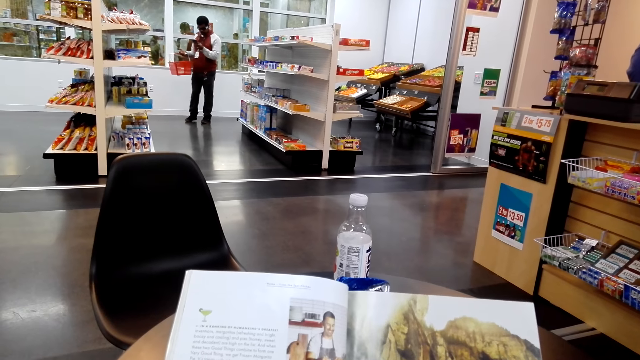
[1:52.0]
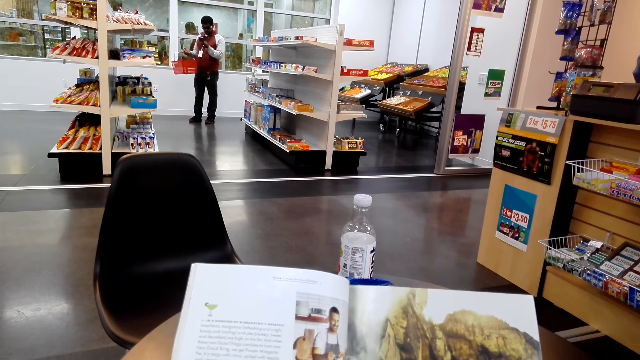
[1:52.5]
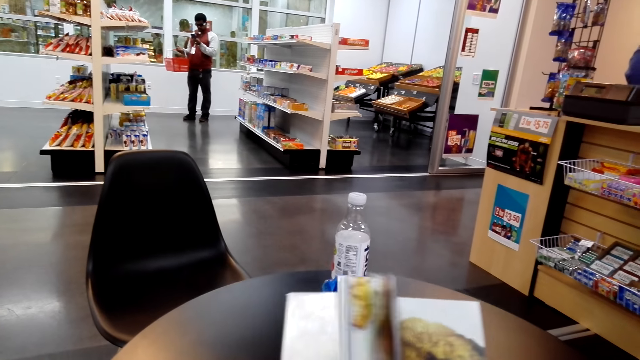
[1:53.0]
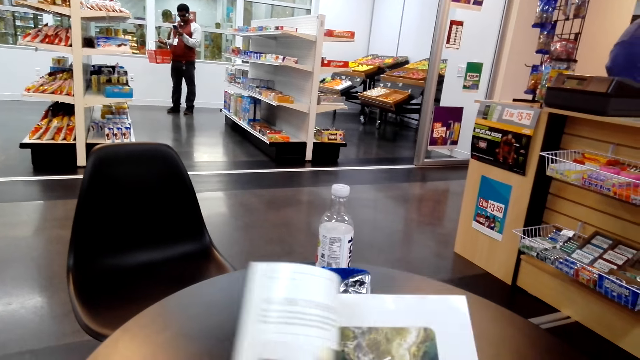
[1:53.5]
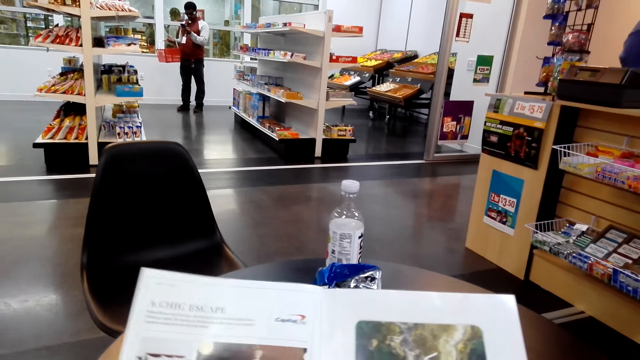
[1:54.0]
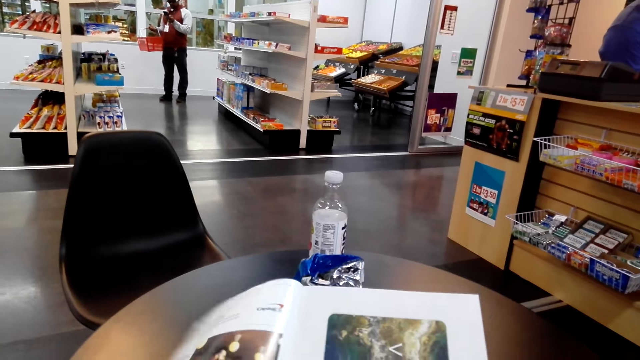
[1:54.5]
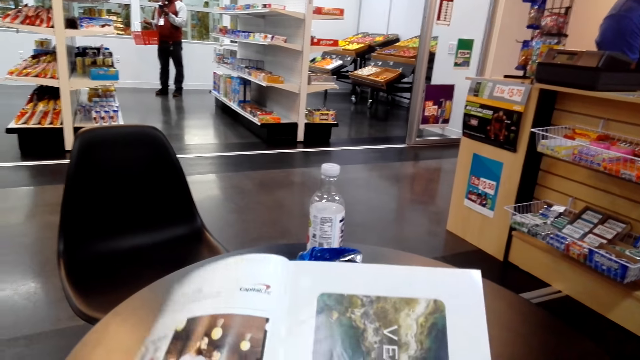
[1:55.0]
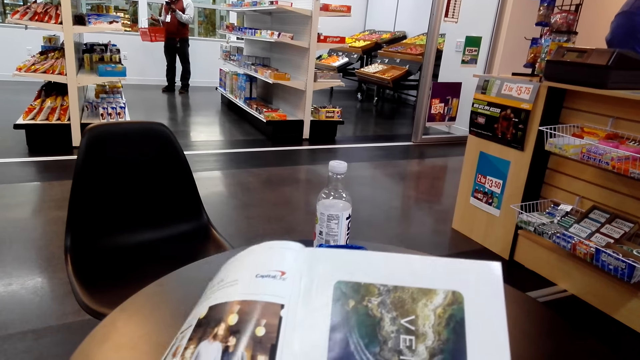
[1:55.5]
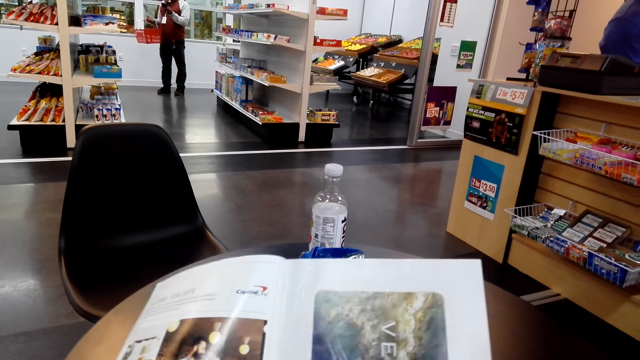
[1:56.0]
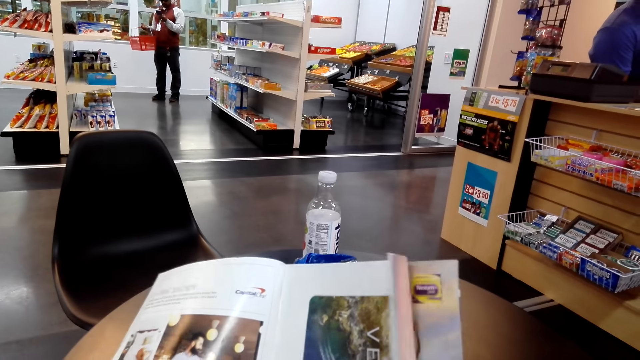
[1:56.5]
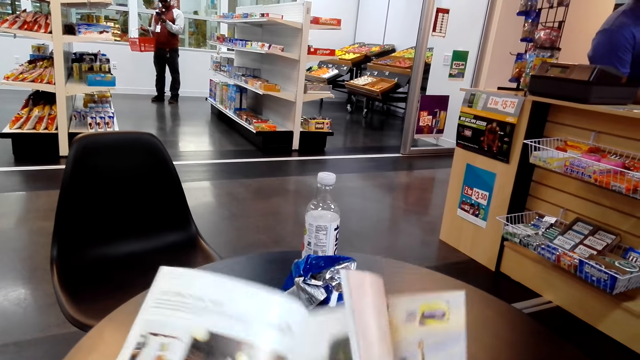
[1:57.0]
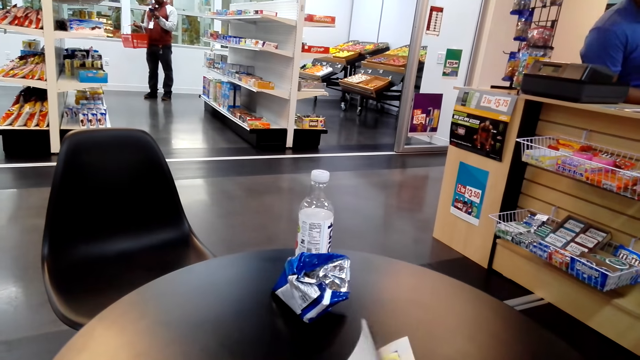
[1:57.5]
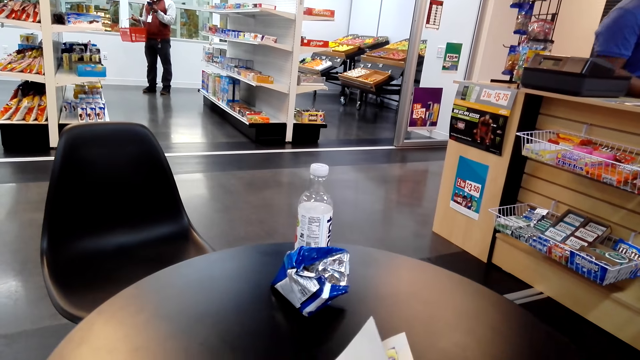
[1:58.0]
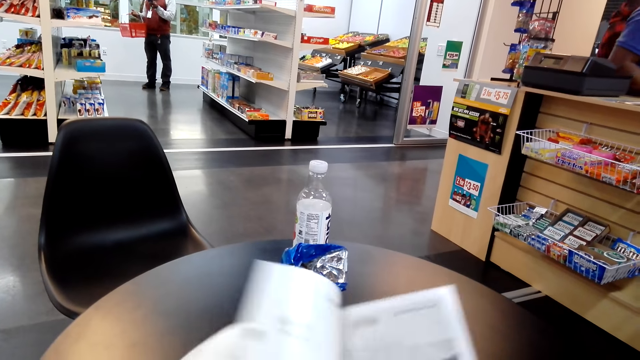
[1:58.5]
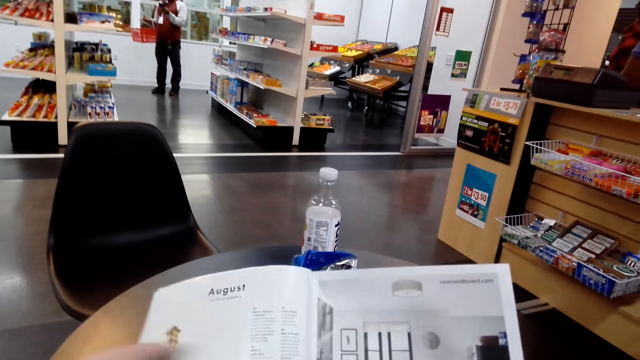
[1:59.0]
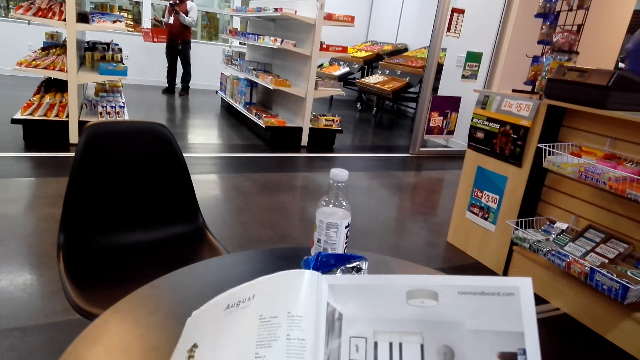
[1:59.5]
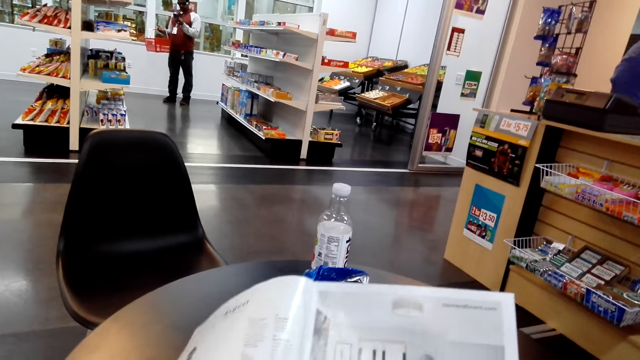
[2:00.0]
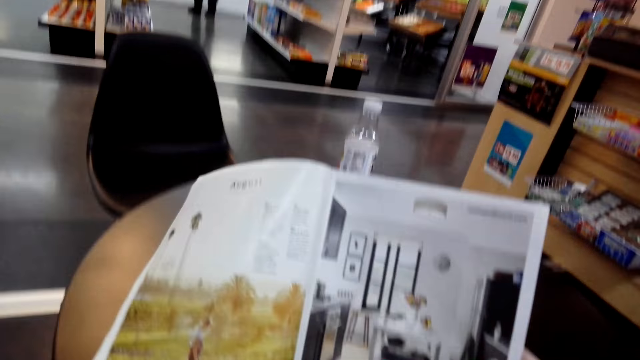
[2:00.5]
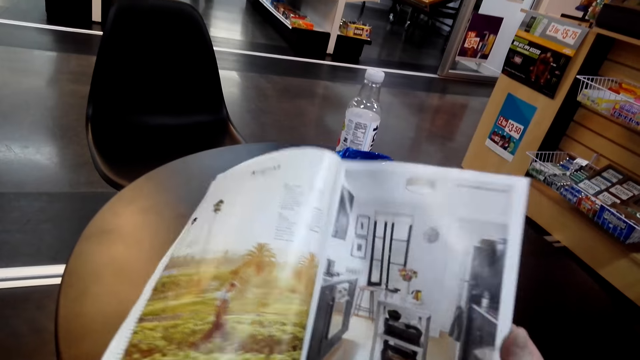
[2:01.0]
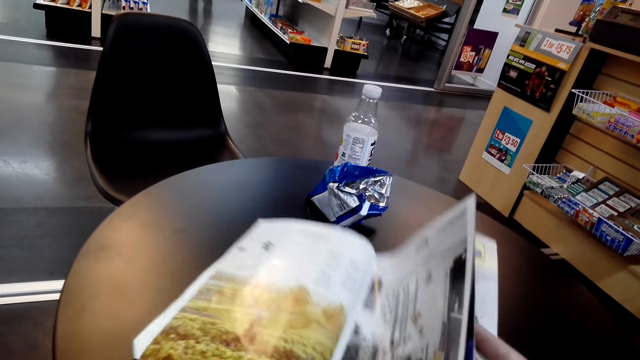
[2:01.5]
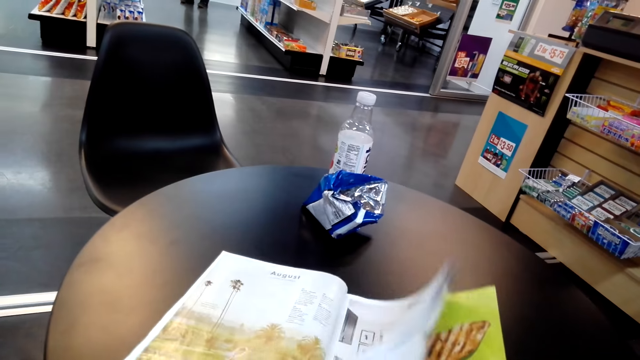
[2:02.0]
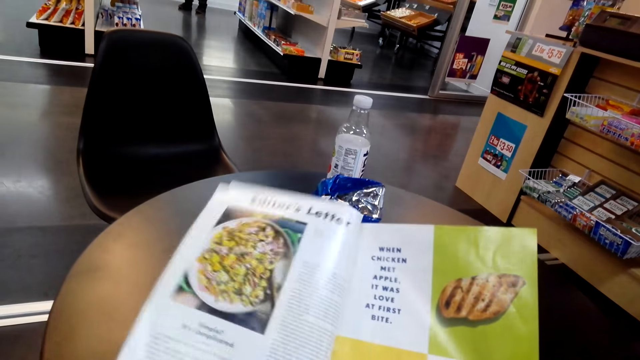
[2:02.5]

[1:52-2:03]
The camera wearer turns pages.

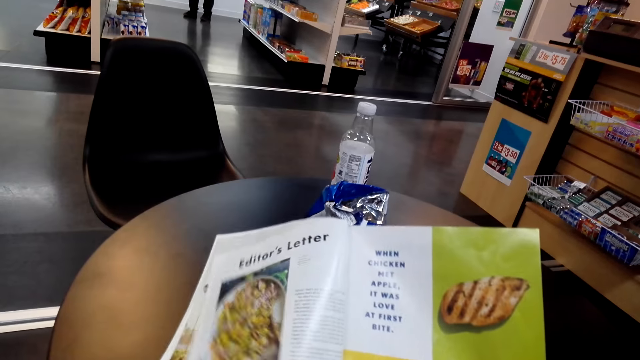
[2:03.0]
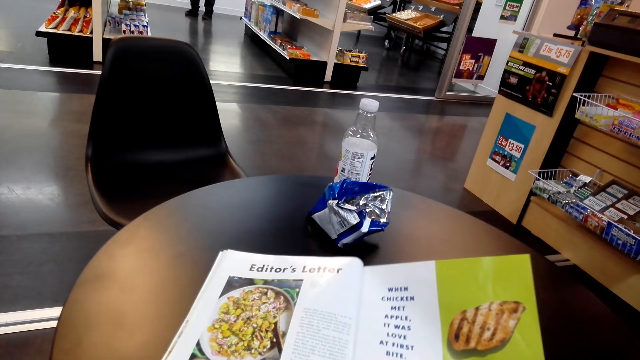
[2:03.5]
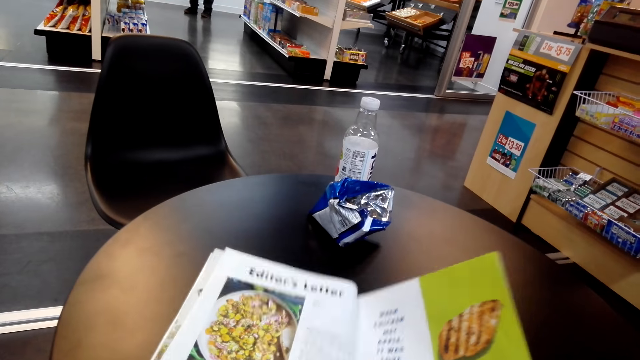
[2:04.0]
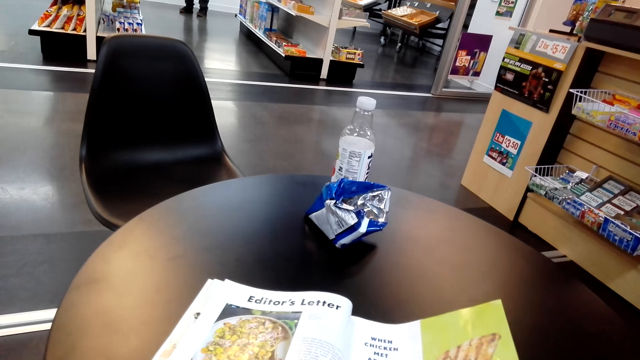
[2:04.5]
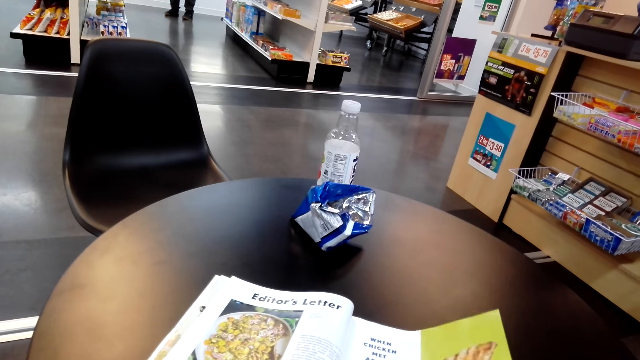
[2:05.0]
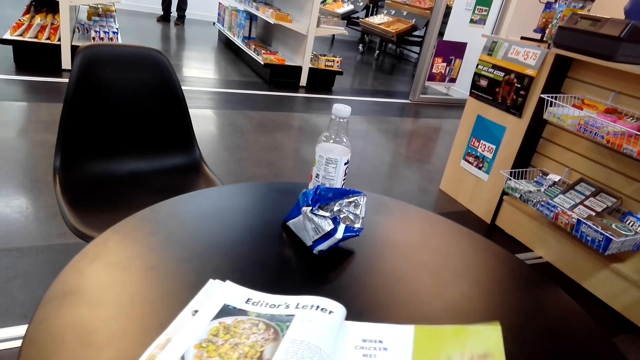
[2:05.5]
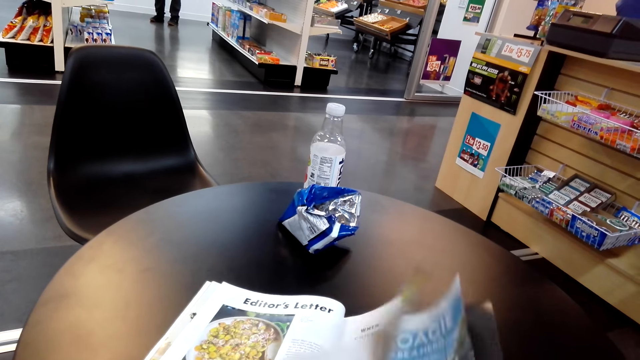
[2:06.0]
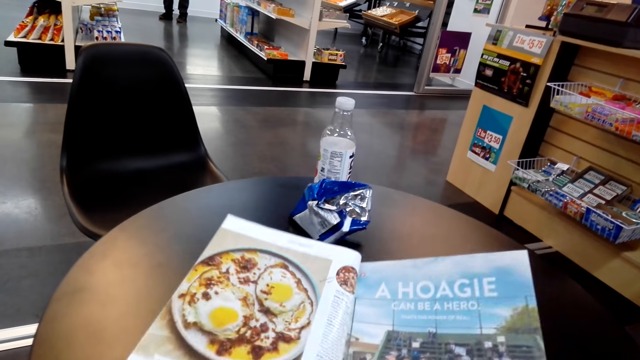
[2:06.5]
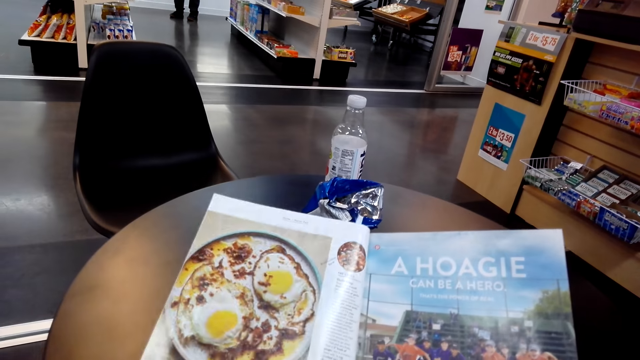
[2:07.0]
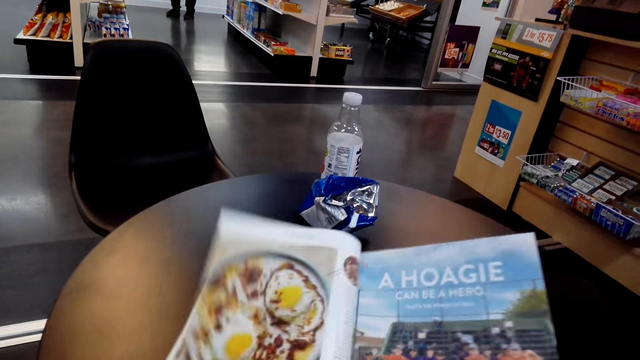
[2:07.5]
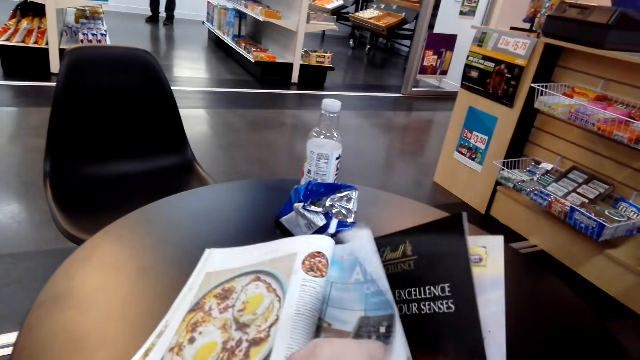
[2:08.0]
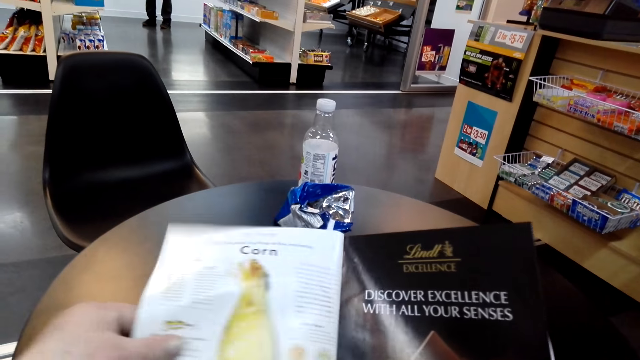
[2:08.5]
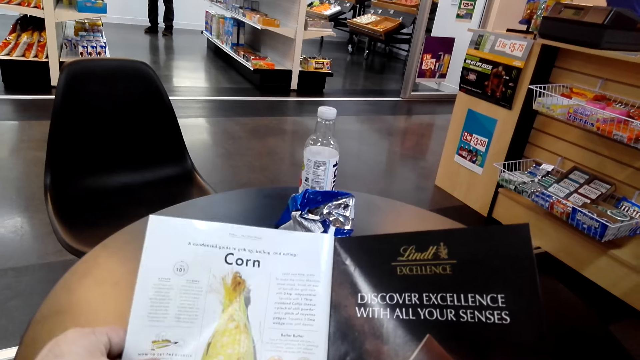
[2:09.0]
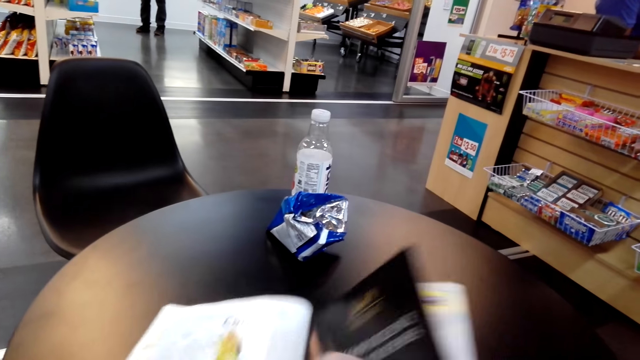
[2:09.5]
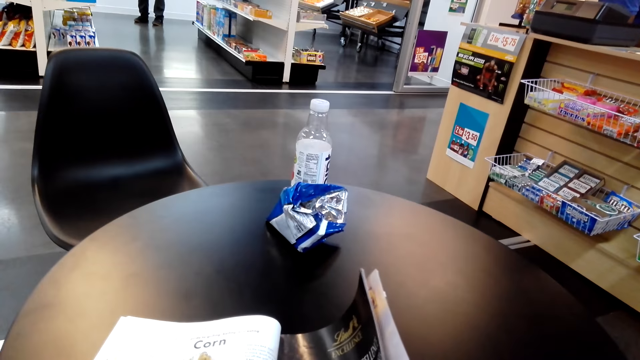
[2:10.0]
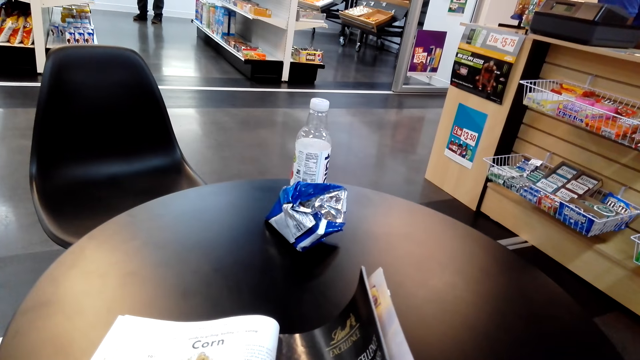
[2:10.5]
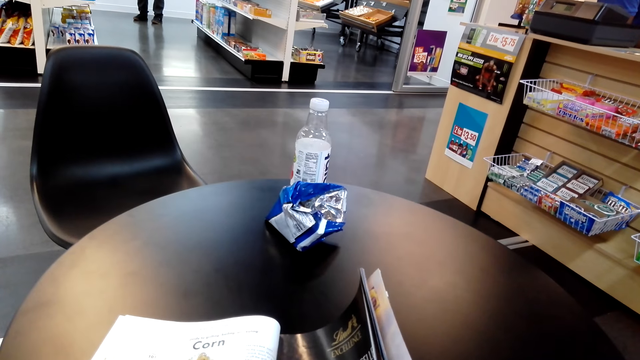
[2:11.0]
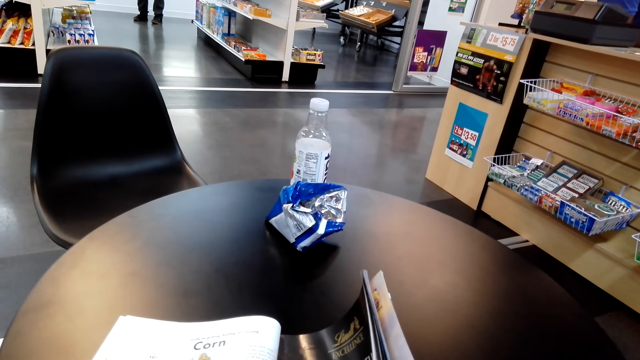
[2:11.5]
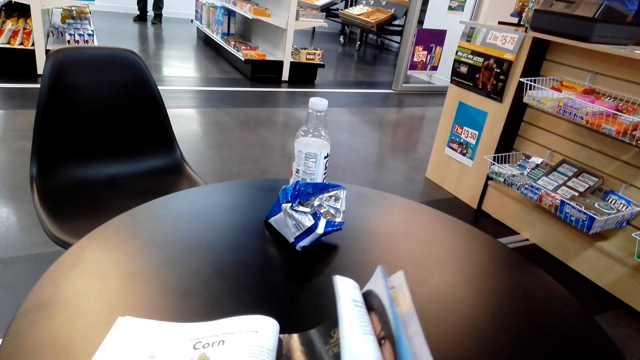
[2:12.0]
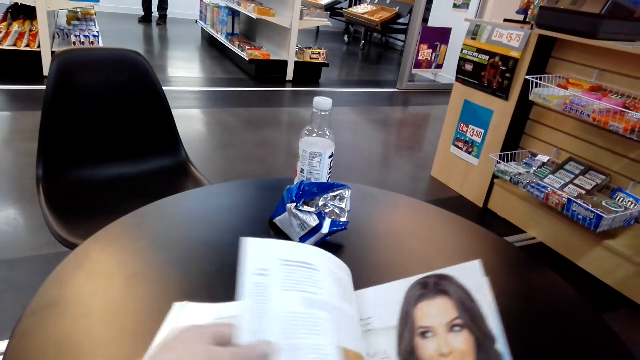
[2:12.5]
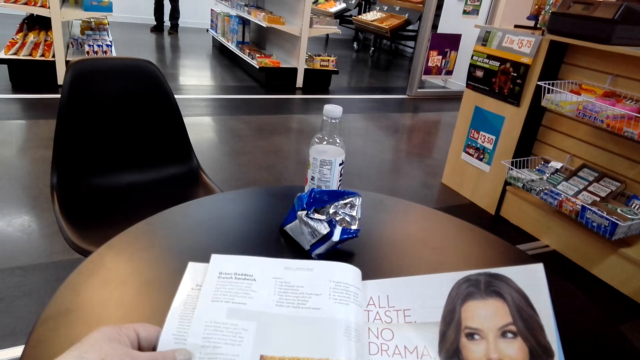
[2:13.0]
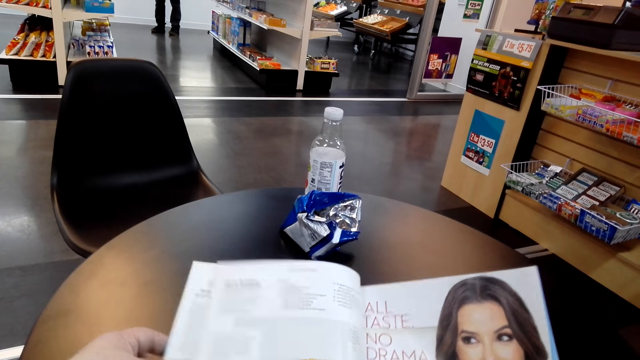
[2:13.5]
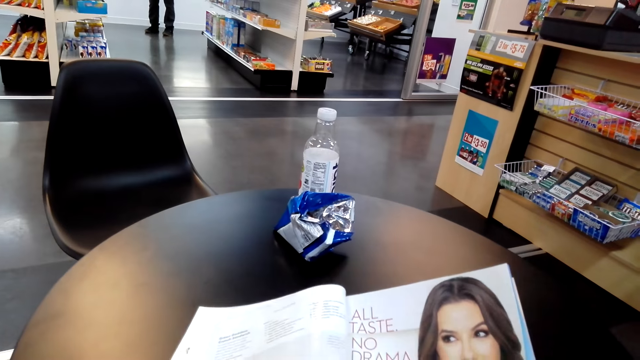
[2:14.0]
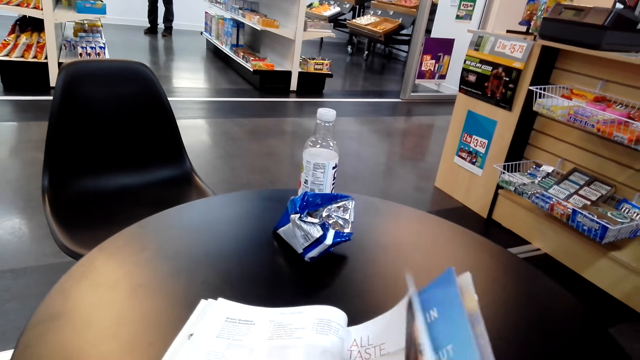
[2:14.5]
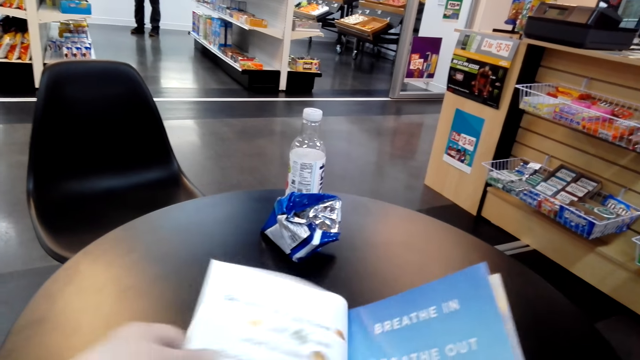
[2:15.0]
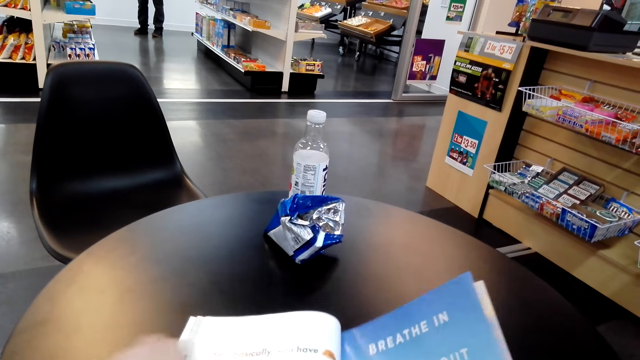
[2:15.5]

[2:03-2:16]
The camera wearer reads the magazine. They turn the pages of the magazine.
